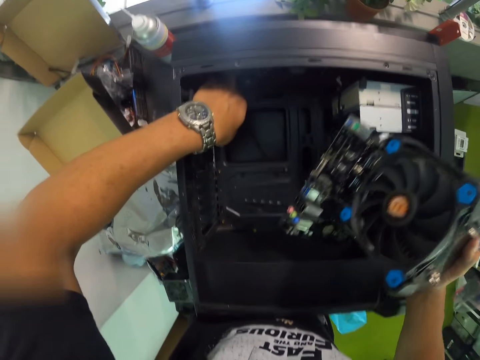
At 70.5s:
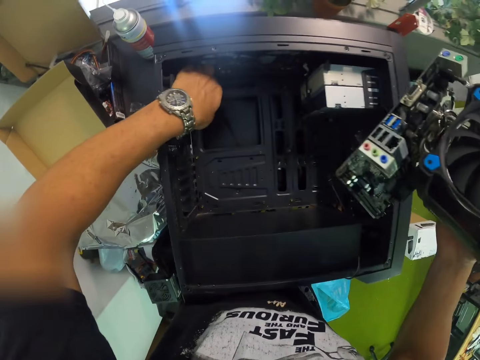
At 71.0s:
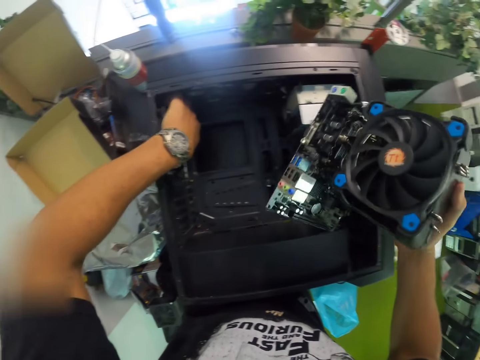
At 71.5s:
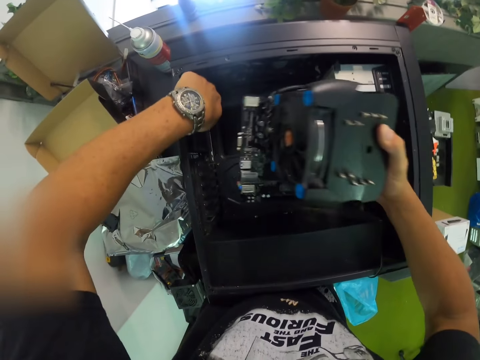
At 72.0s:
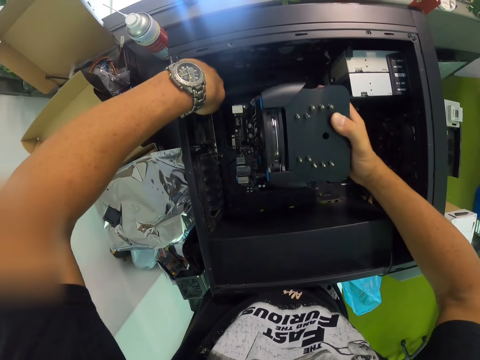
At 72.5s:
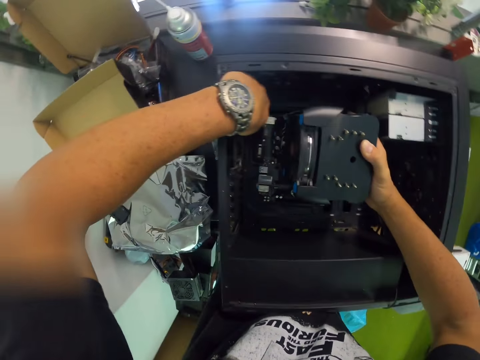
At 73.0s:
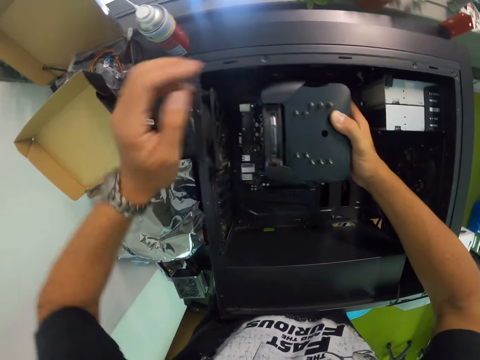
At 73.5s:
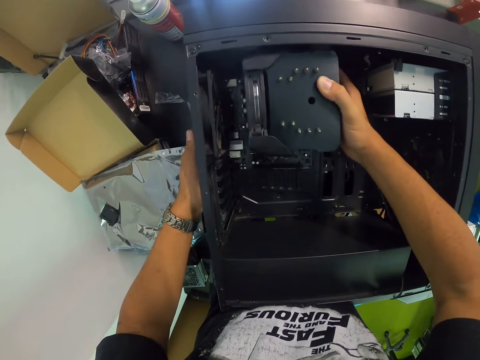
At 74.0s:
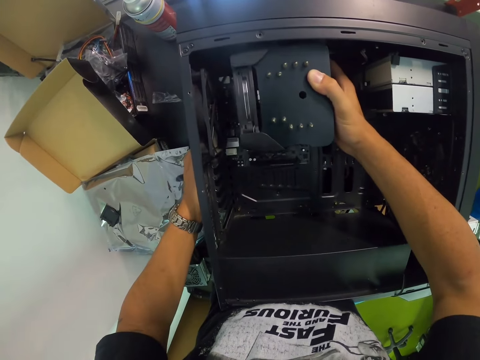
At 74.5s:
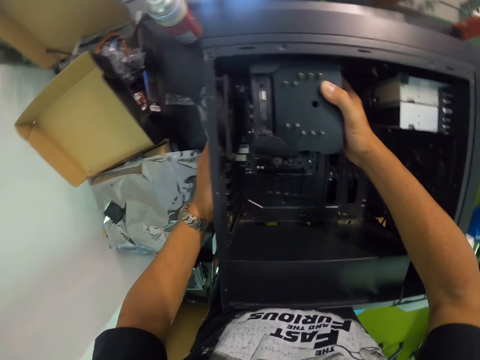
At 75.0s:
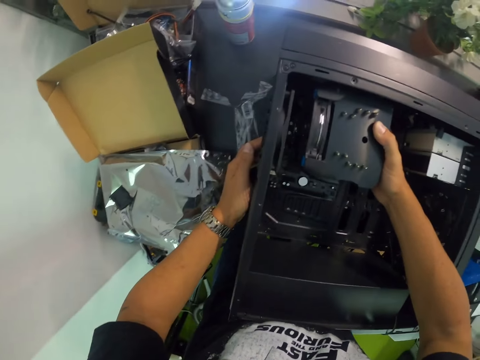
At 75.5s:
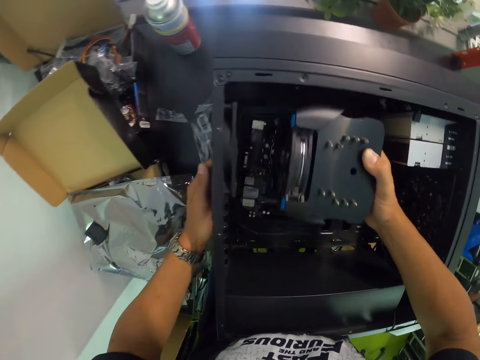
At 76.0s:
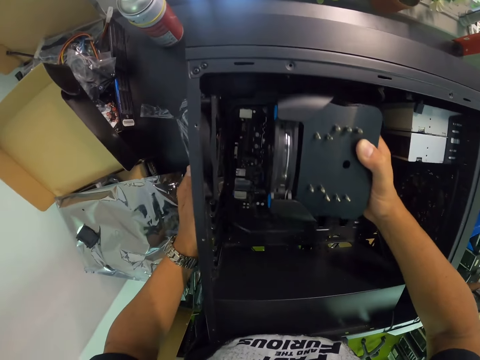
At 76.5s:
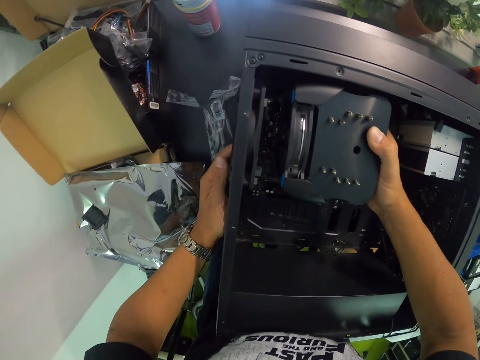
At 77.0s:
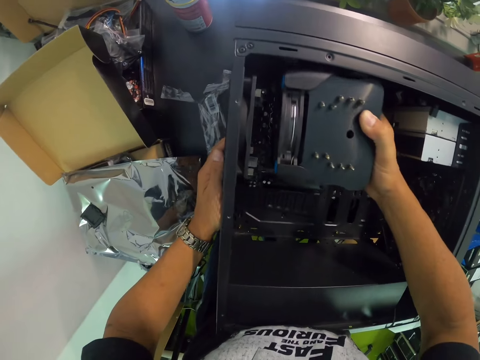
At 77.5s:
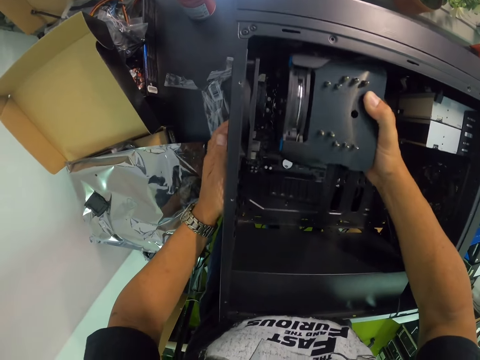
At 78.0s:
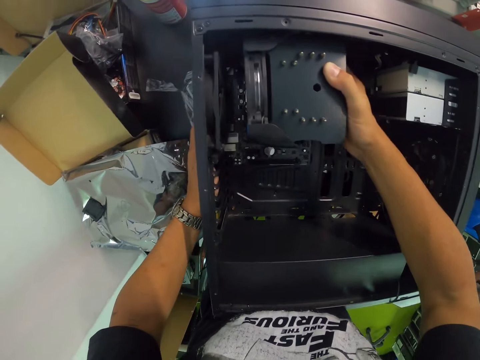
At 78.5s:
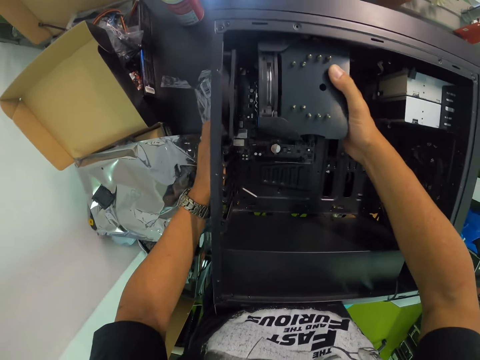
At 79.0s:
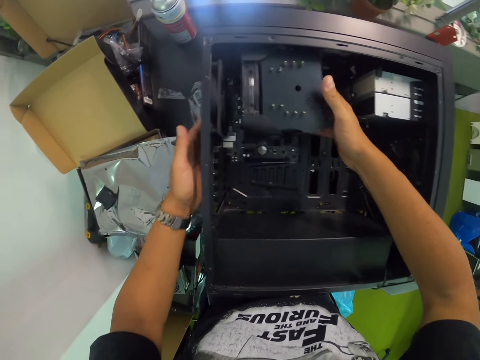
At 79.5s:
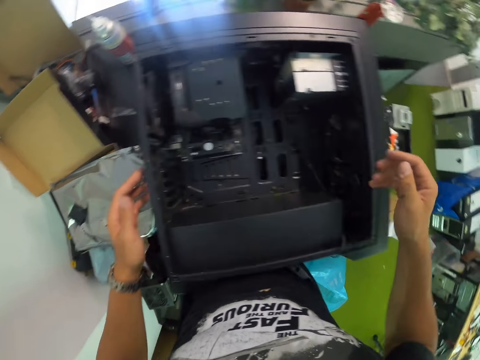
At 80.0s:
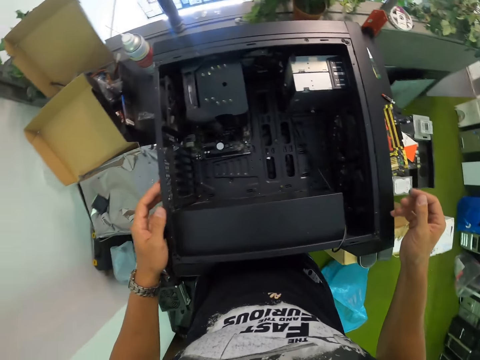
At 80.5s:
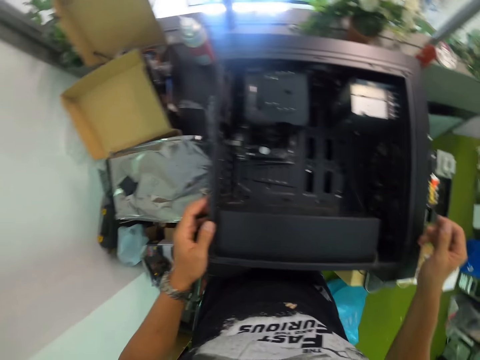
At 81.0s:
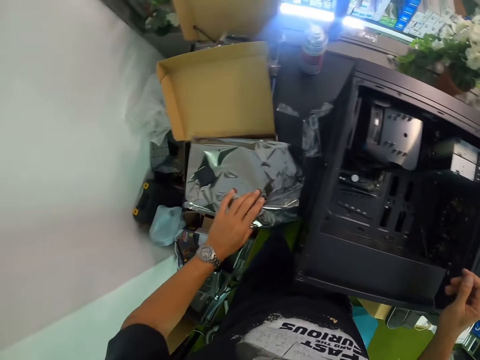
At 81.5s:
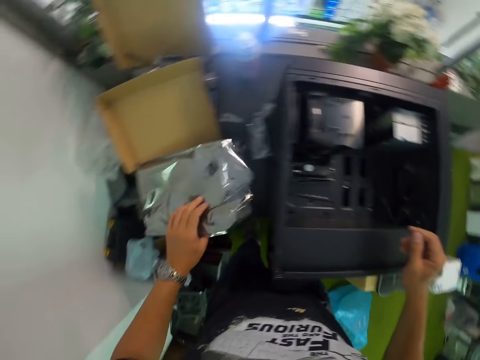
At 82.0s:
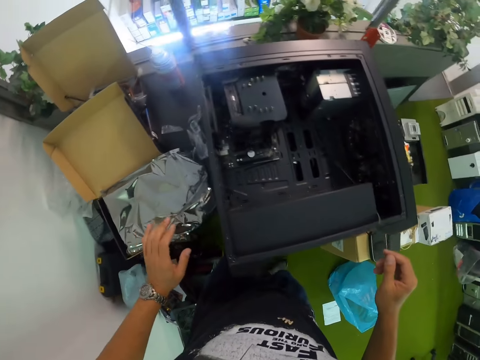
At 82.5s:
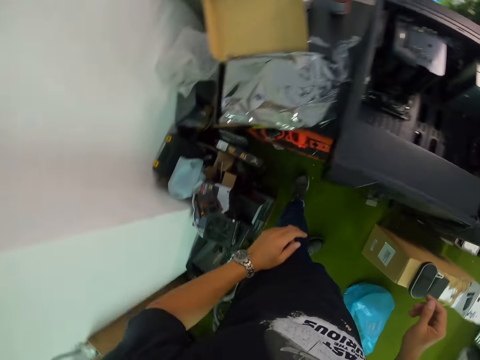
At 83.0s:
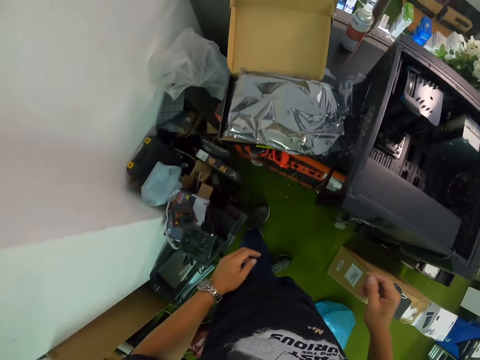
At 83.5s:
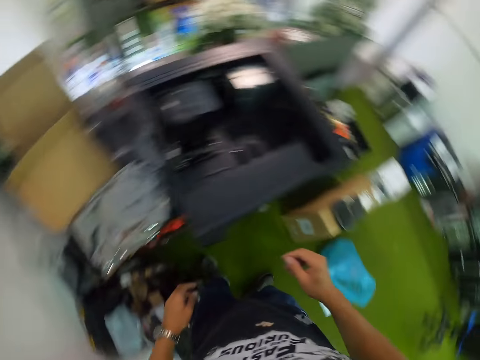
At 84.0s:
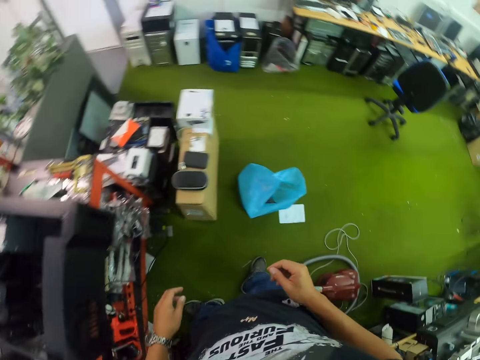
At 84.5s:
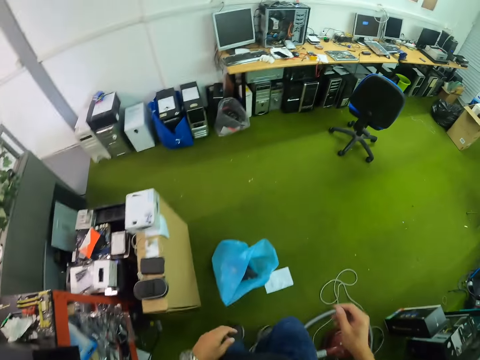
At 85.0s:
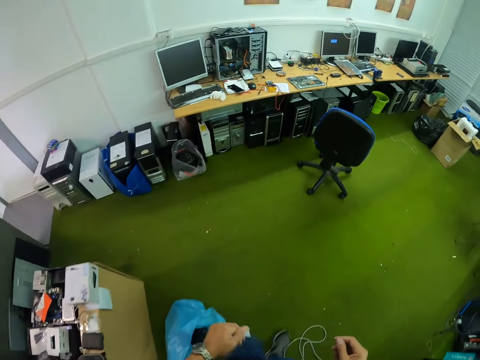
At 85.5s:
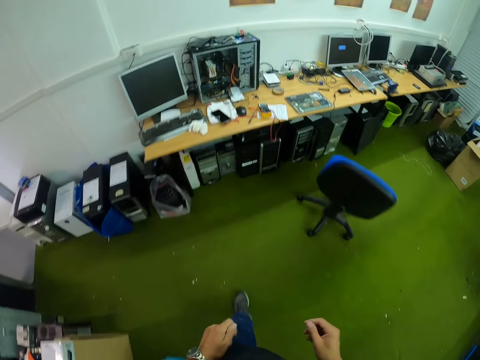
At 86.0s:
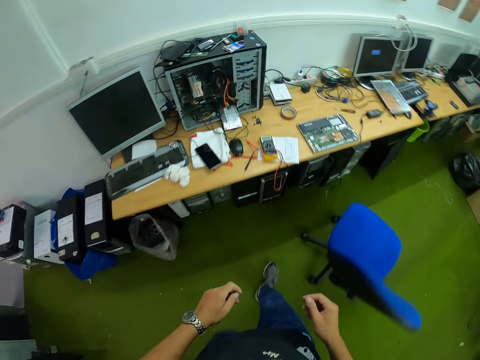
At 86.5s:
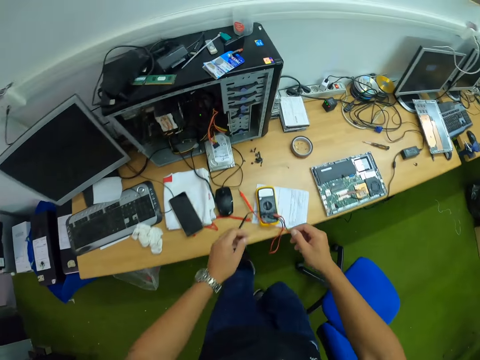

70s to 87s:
The camera wearer does something with the left hand. He lifts something with the right hand. He fixes something with the right hand. He moves something with the right hand. He drops the cooling fan in the CPU with his right hand. He fixes something with the right hand. He removes his hands from something. He moves his hands. He moves a paper with the left hand and drops the paper with the left hand. He looks at something. He looks around and moves around the room.

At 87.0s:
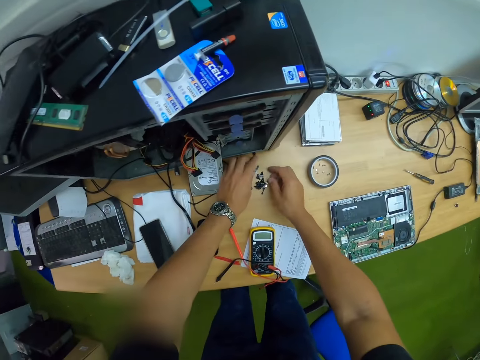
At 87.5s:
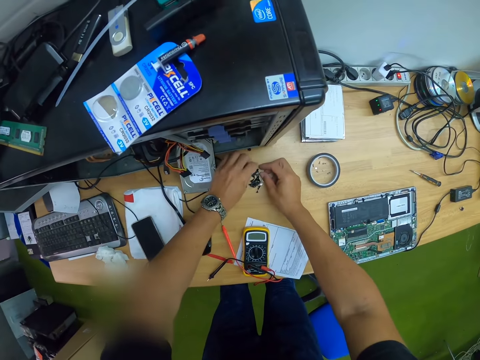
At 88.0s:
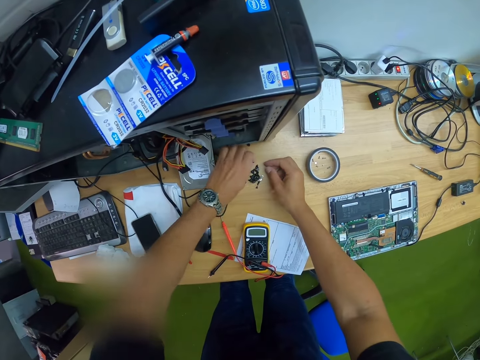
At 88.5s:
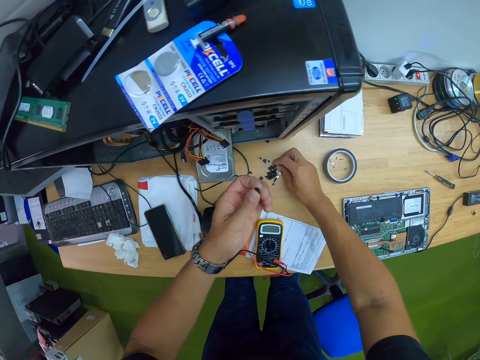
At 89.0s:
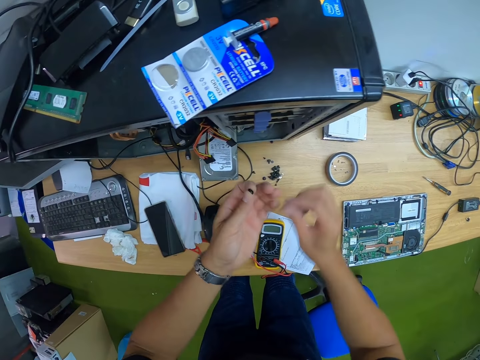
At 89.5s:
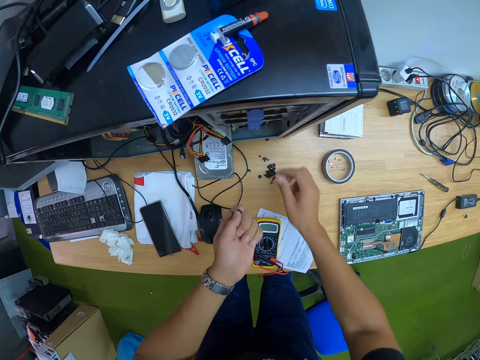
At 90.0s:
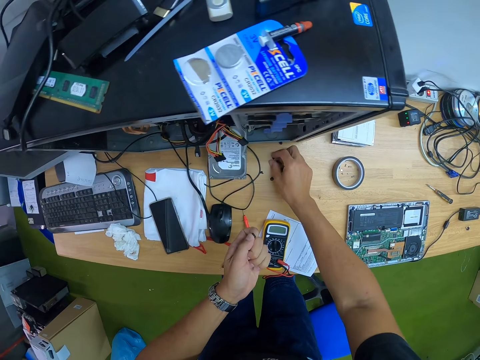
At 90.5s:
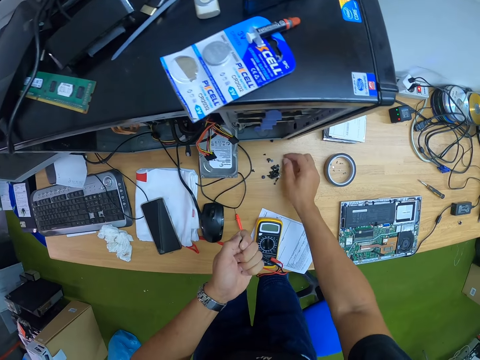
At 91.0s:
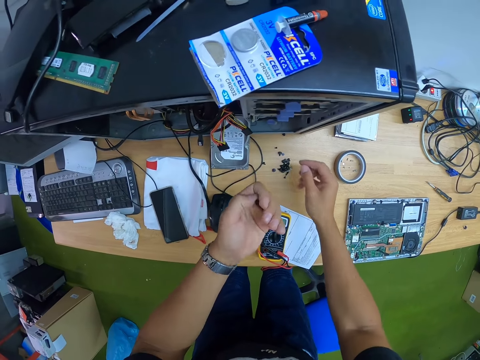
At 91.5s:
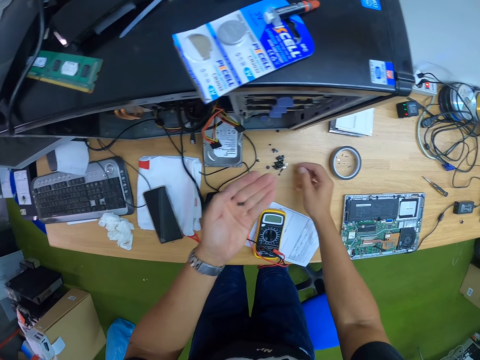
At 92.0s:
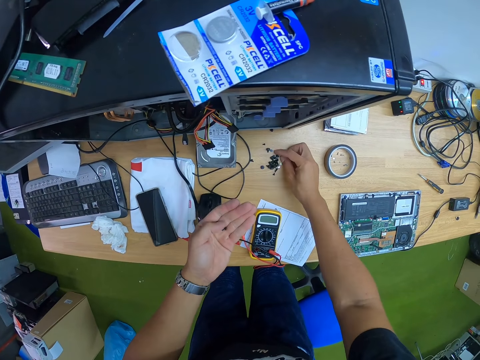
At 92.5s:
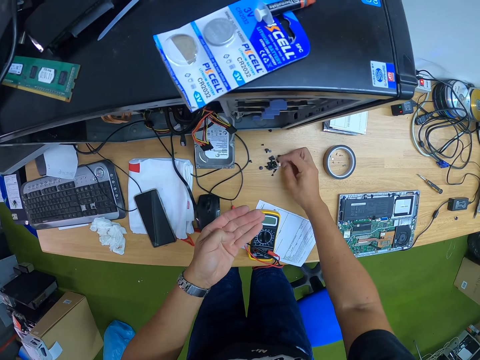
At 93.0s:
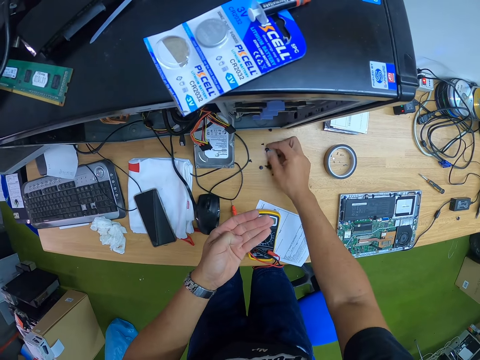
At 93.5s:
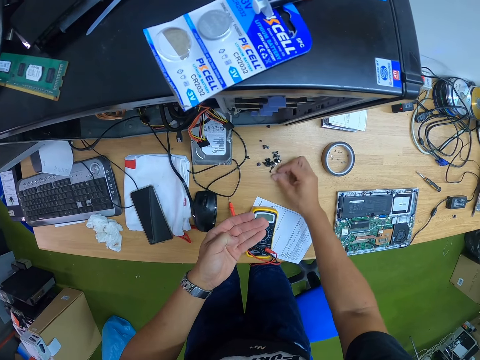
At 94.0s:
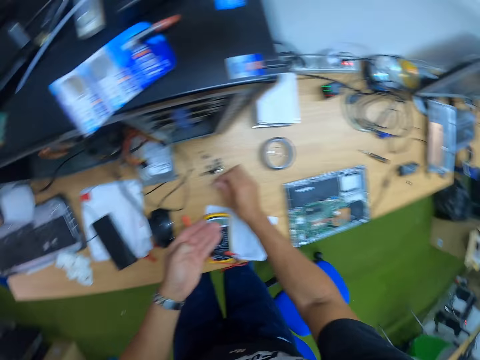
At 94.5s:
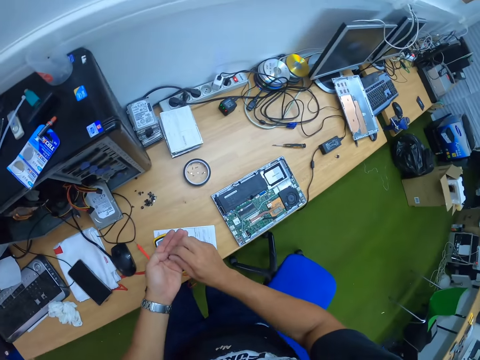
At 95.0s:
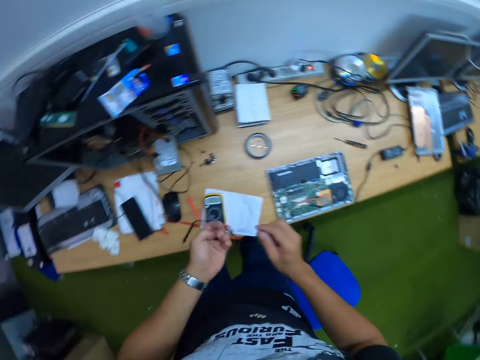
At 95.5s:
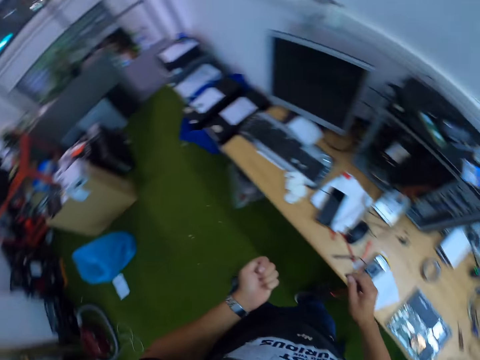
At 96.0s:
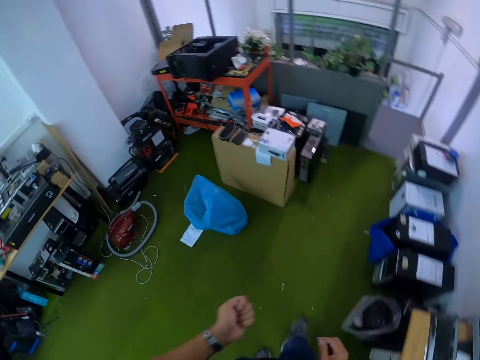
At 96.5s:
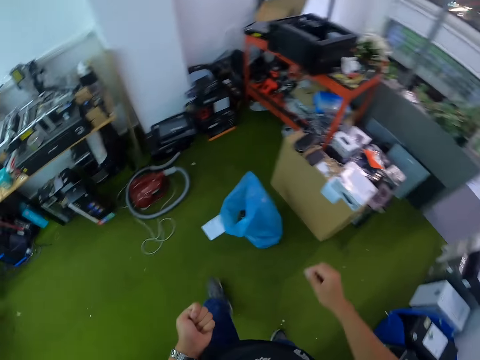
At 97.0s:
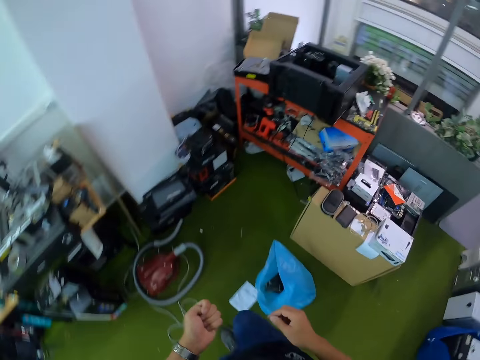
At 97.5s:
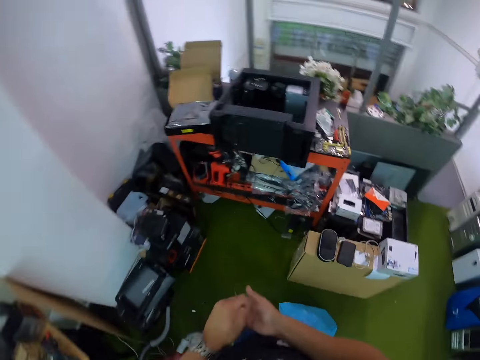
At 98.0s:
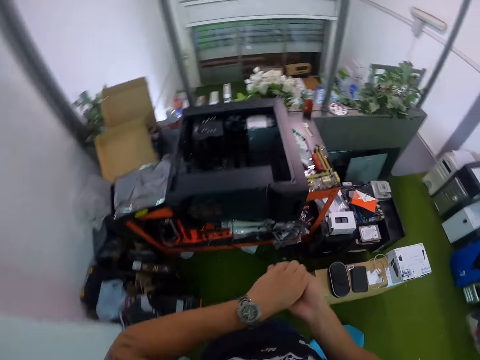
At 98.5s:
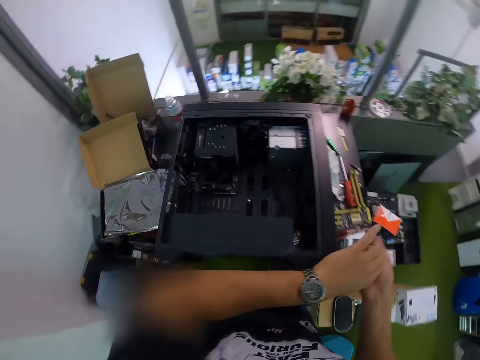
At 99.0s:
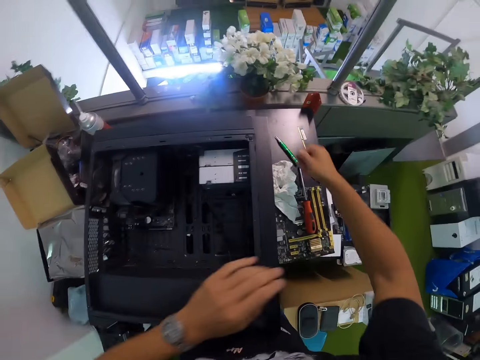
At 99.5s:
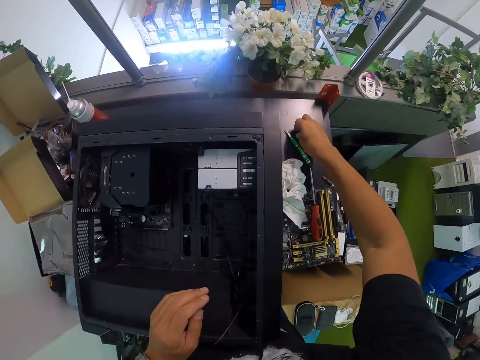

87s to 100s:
The camera wearer picks up a screw from a table with his left hand. He holds something with both hands. He picks up a screw from the table with his right hand. He passes the screw in his right hand to his left hand. He looks at something on the left hand. He touches something on the table with the left hand. He picks up a screw from the table with his right hand and passes the screw in his right hand to his left hand. He looks around and moves around the room. He passes the screws in his left hand to his right hand and drops the screws on the table with his right hand.
